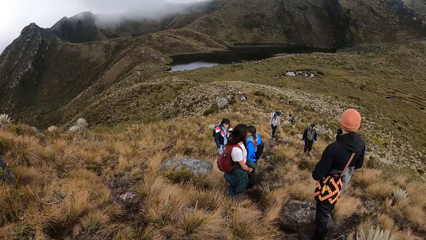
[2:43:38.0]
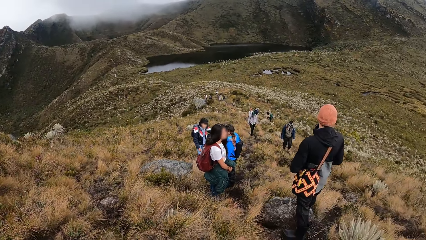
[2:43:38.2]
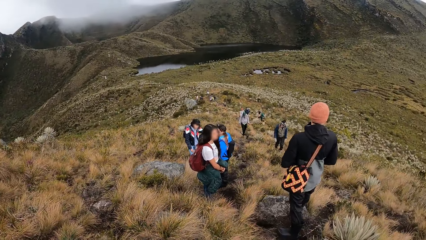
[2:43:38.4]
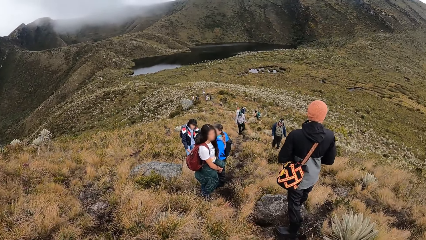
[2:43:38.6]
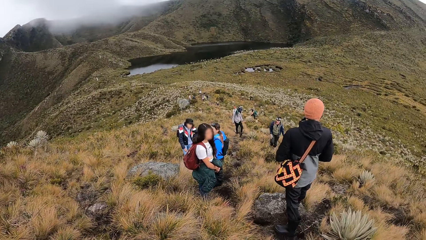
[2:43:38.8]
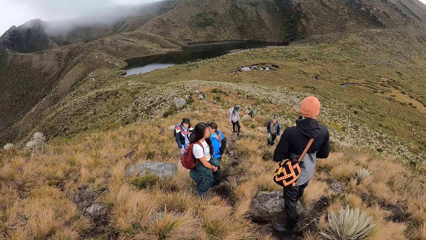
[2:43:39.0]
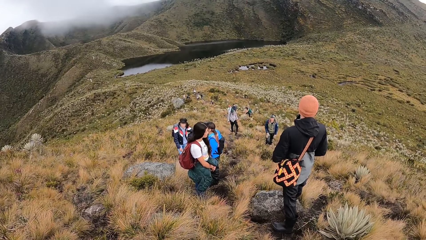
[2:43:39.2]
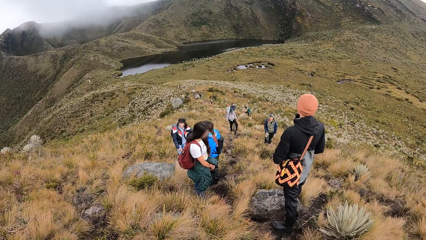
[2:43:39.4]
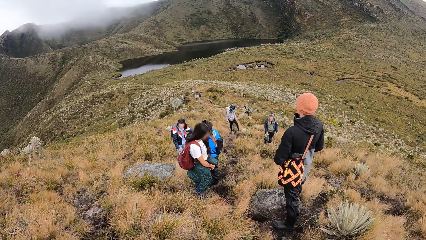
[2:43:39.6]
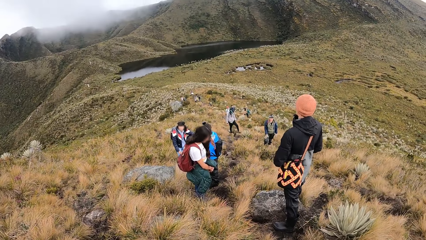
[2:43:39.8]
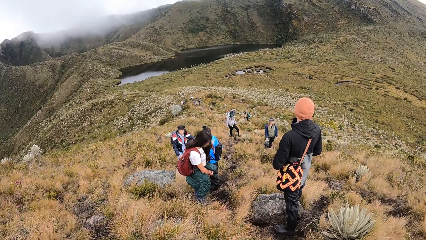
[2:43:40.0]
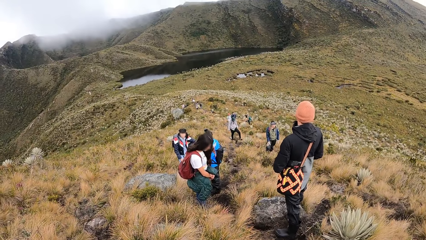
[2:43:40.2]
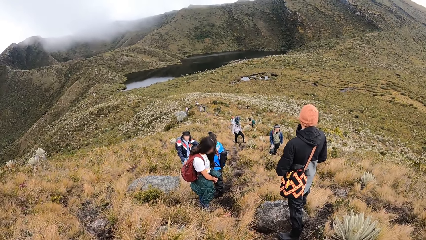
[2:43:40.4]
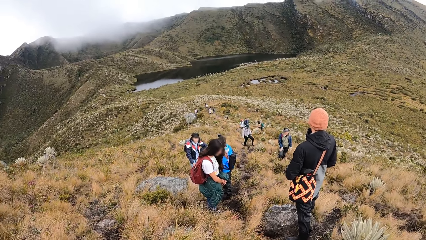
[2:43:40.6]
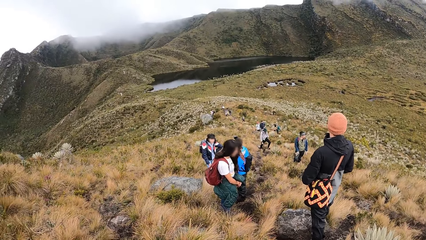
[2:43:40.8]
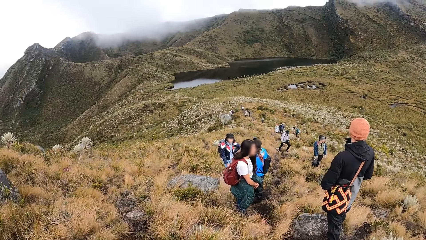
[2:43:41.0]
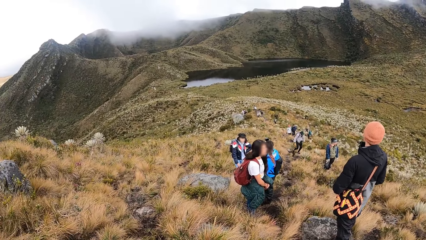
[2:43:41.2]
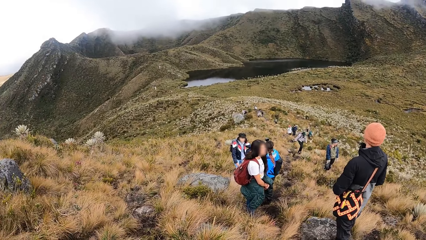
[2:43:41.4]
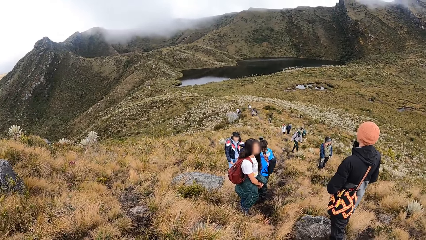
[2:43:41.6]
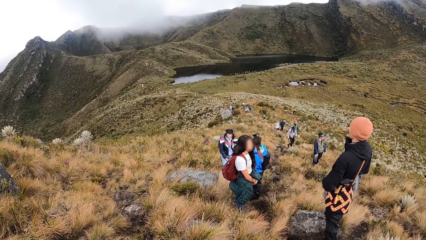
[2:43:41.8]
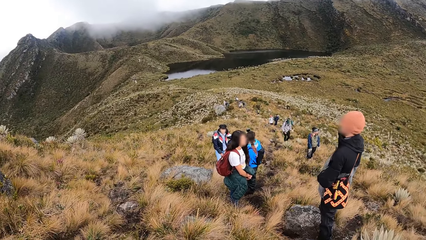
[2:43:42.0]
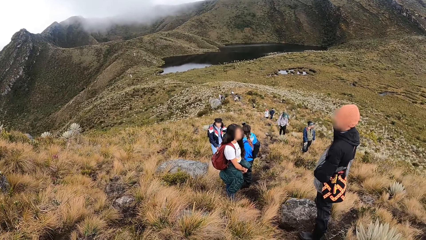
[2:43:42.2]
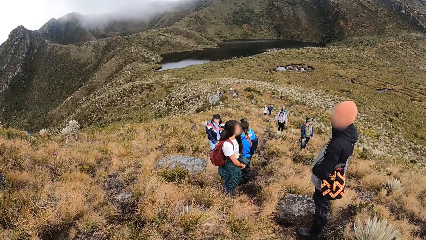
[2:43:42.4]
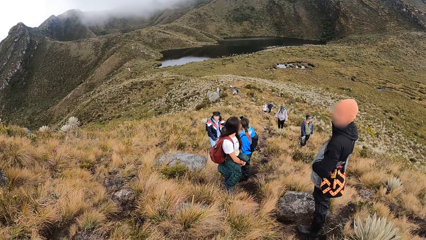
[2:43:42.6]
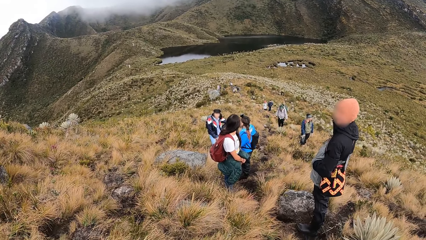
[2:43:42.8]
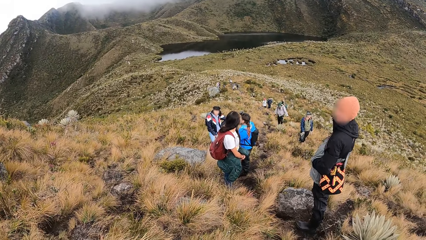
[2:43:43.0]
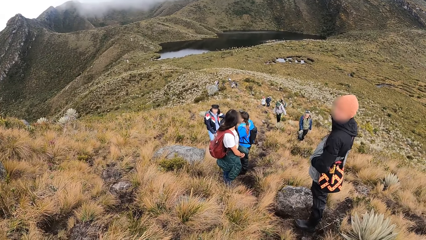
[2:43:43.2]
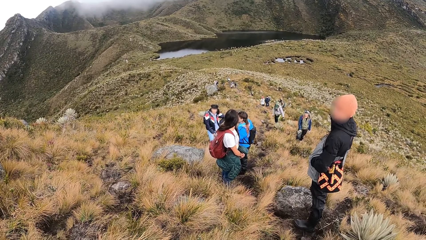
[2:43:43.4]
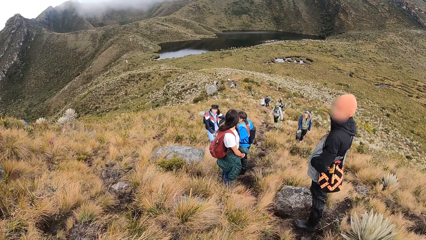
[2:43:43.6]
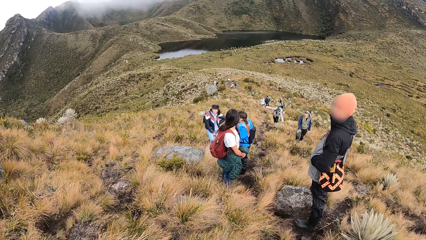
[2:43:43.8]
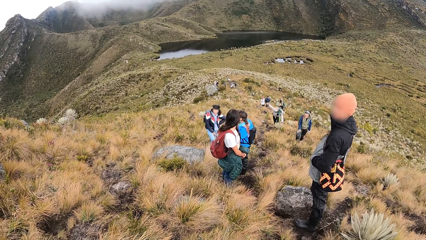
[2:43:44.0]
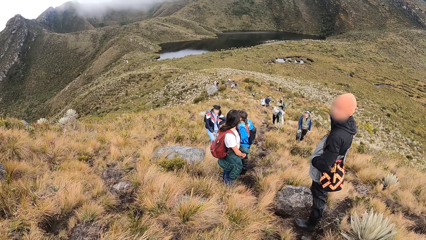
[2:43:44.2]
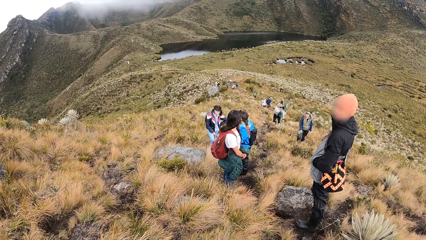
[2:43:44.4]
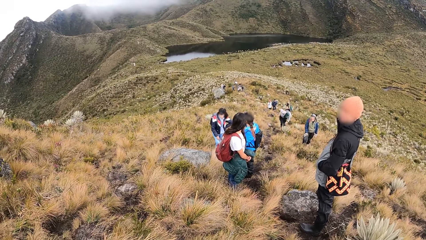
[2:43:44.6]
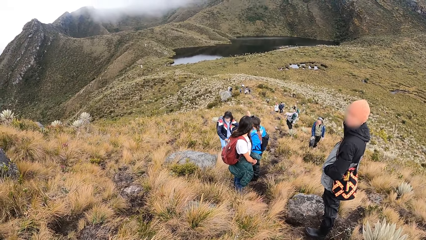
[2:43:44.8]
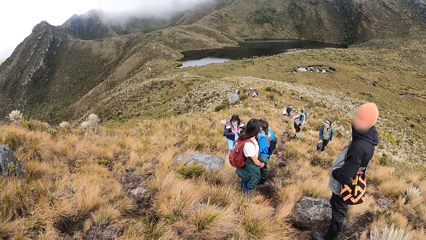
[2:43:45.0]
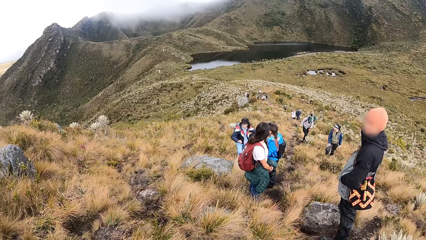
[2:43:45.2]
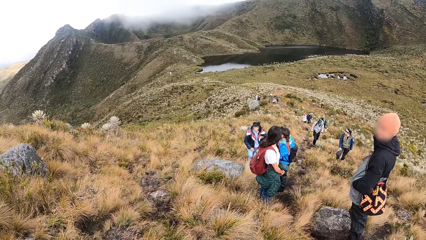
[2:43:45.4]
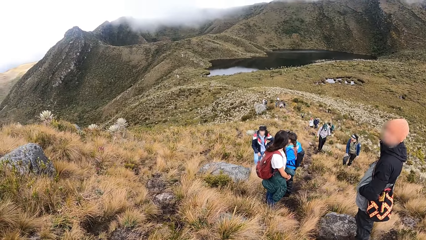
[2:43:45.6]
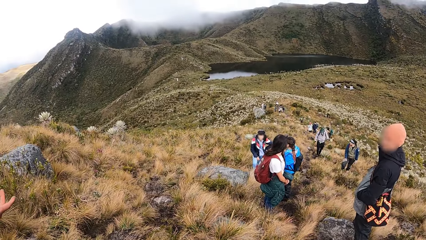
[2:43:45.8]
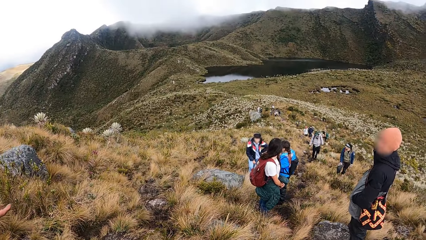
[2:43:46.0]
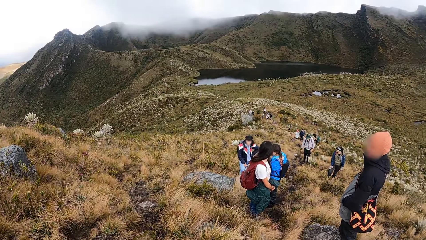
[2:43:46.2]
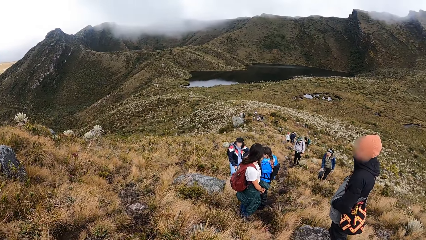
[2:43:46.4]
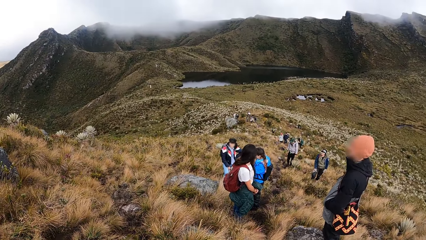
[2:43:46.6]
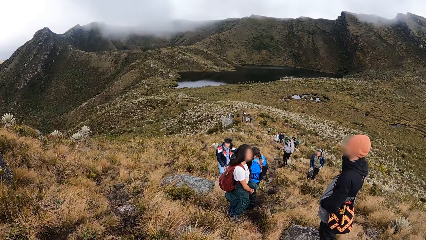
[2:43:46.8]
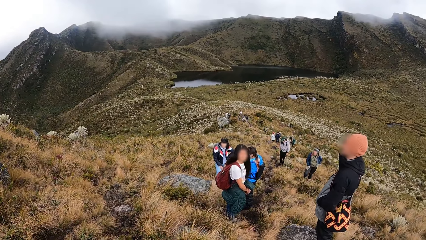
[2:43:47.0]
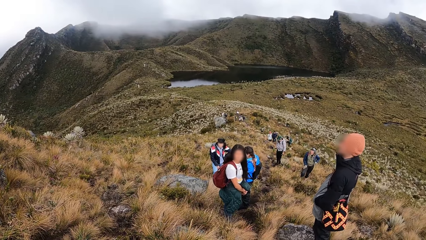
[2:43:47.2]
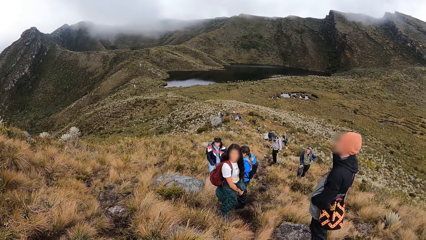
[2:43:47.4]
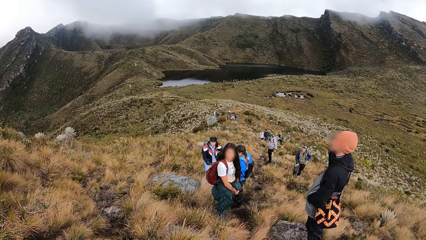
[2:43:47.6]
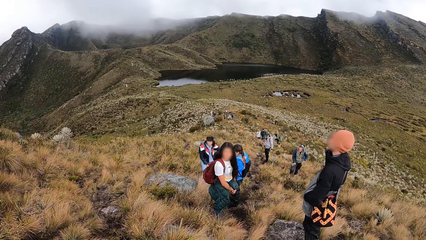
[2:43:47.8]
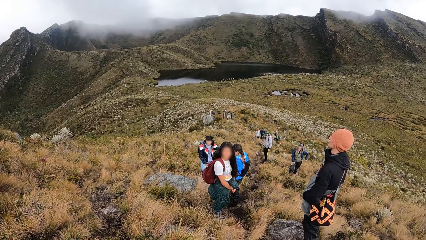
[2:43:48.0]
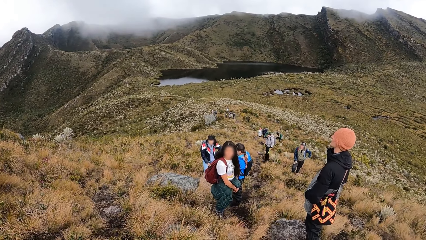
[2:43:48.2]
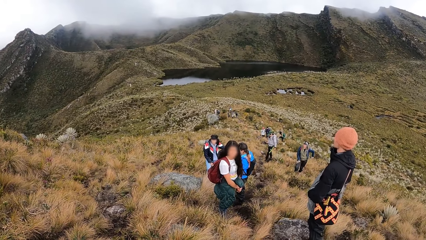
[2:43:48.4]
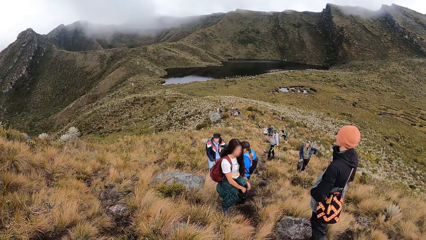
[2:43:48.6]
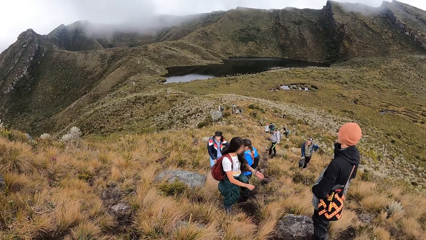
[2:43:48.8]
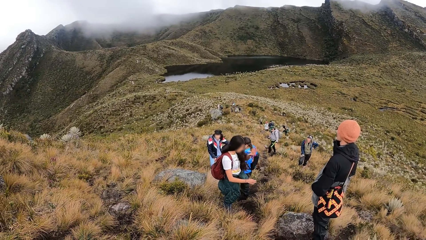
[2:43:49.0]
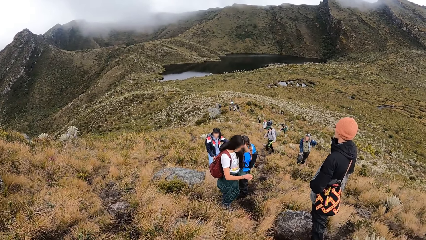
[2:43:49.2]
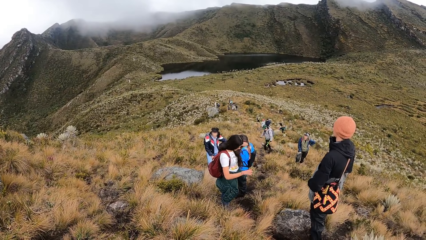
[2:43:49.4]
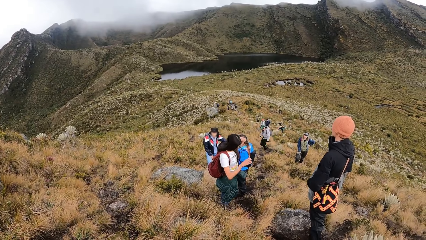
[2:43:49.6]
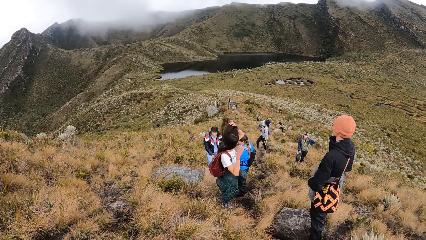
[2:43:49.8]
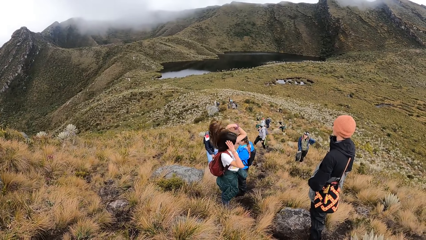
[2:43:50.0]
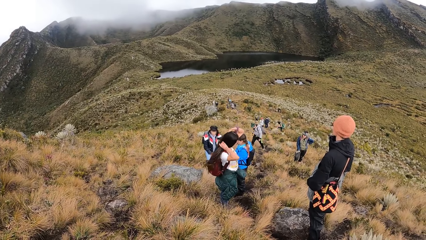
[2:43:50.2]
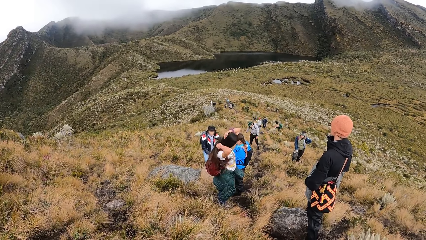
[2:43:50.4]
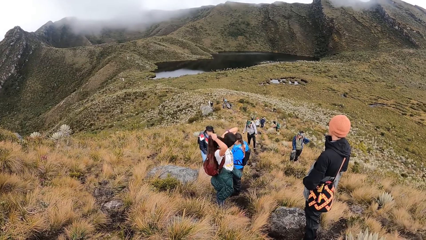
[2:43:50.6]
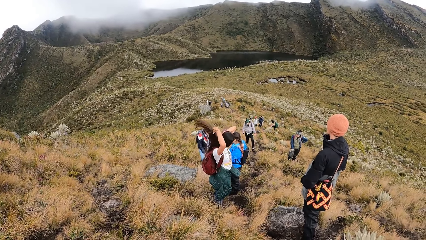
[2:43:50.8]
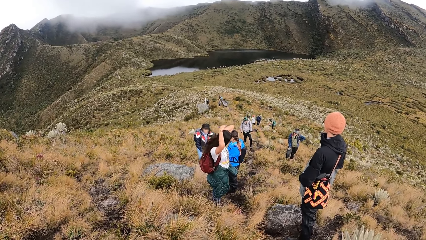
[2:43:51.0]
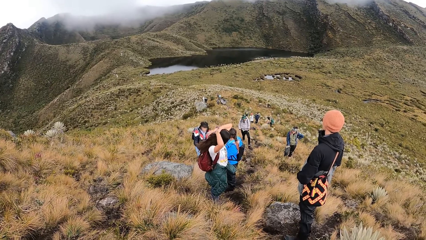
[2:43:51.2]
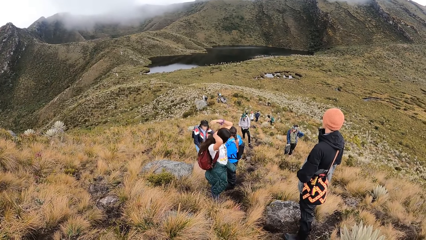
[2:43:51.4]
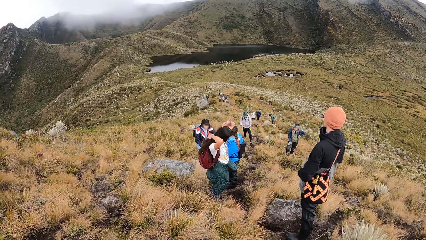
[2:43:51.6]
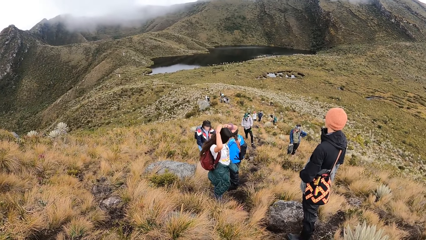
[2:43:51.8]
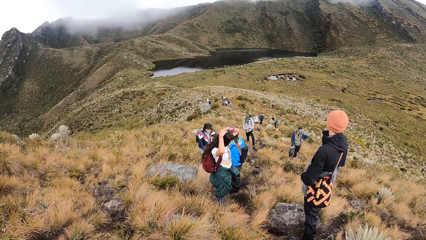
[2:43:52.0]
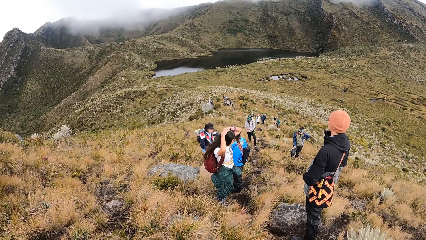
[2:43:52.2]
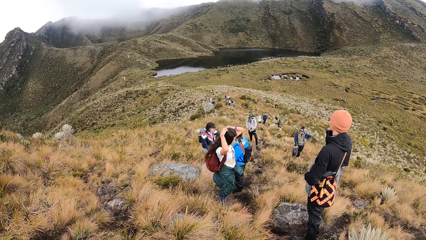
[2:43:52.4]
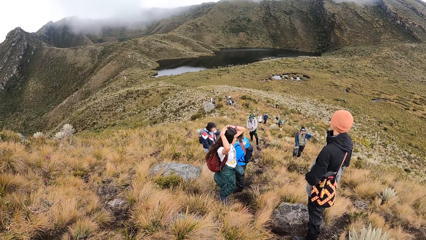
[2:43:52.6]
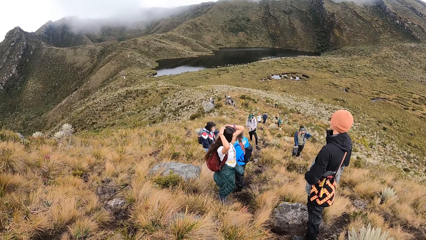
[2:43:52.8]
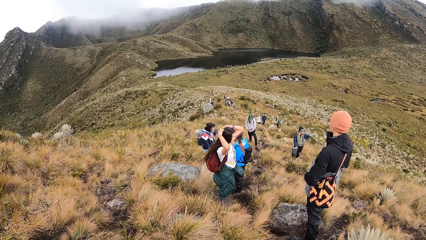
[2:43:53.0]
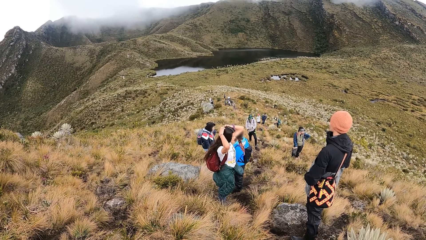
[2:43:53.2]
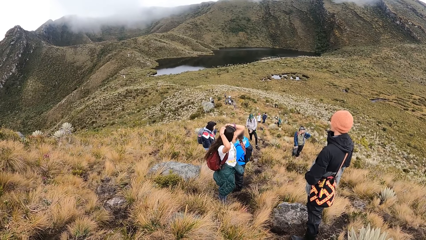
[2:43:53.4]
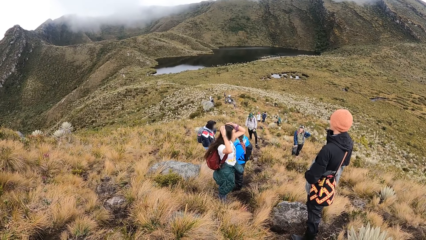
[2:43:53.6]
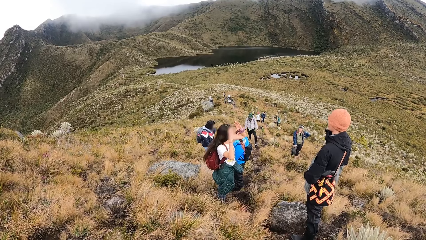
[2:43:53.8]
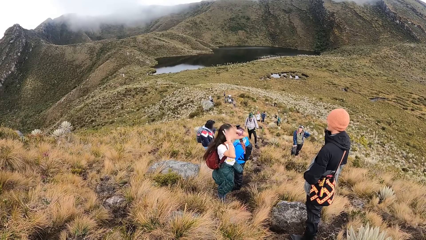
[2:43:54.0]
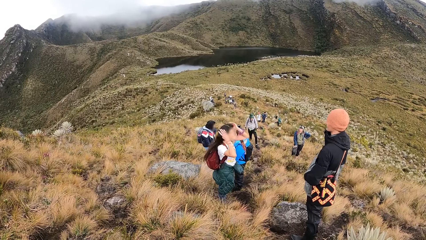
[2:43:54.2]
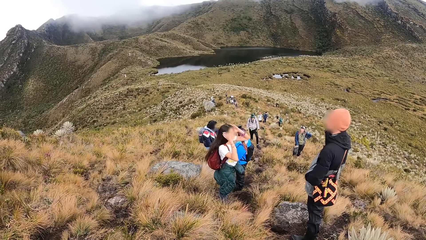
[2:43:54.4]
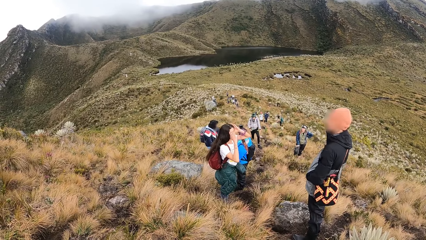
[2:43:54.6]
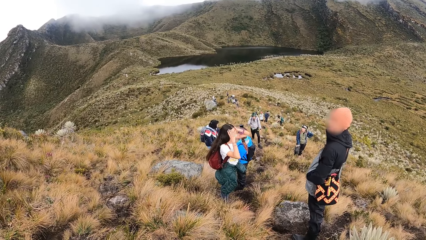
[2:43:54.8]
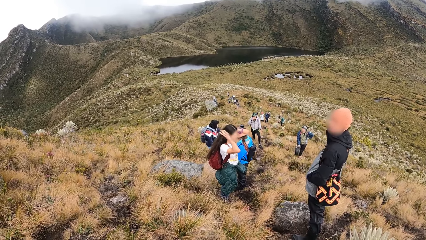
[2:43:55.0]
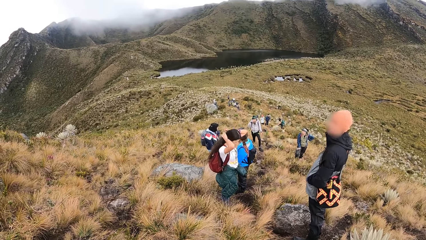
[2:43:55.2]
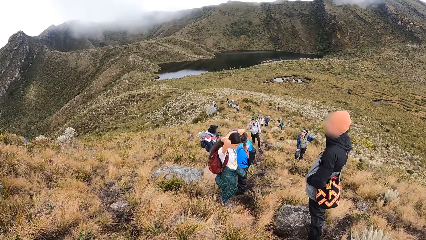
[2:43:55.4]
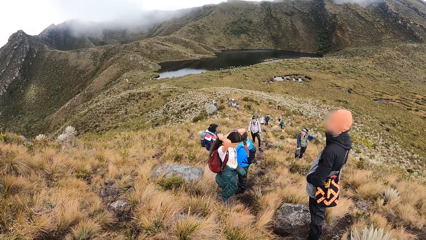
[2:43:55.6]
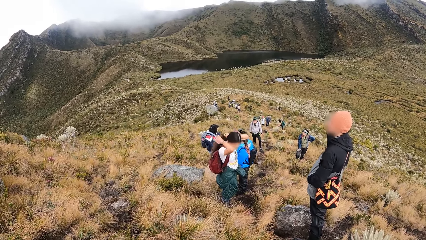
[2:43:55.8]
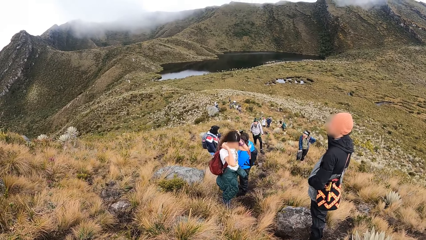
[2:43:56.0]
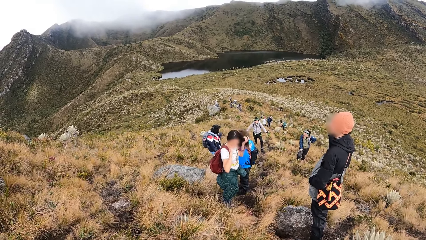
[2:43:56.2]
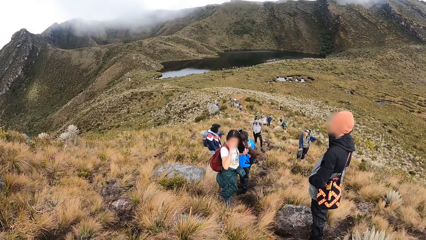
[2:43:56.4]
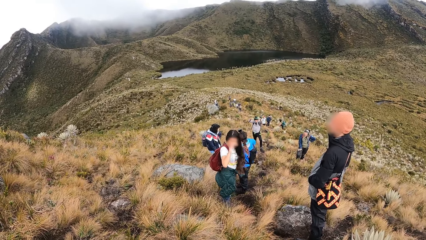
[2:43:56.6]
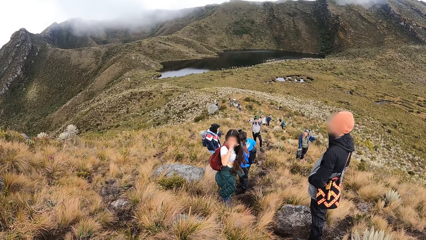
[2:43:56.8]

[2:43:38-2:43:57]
A woman touches her hair with both hands.
